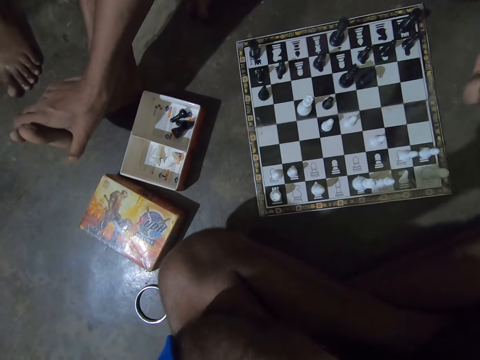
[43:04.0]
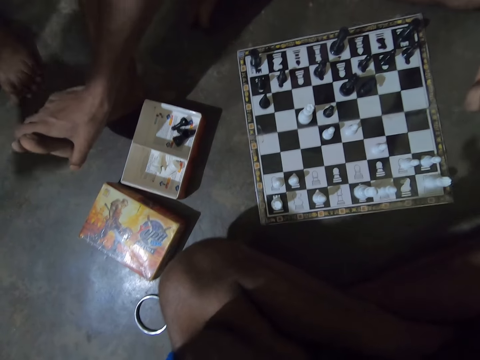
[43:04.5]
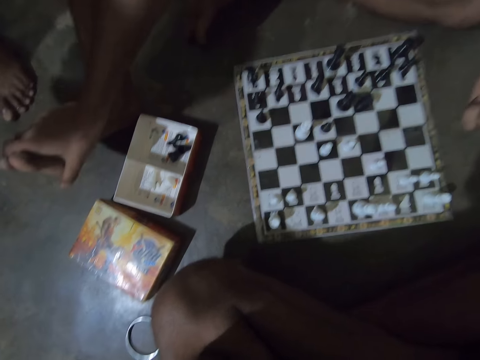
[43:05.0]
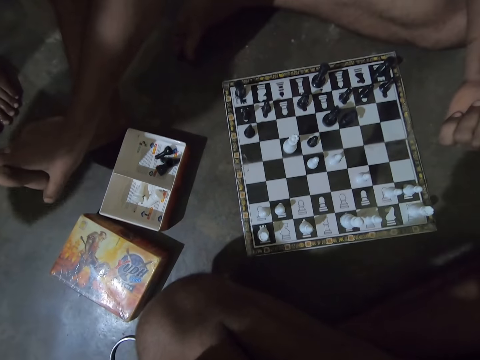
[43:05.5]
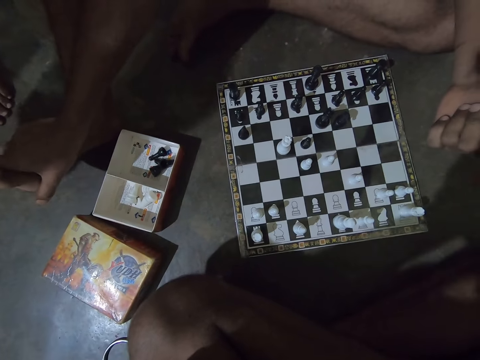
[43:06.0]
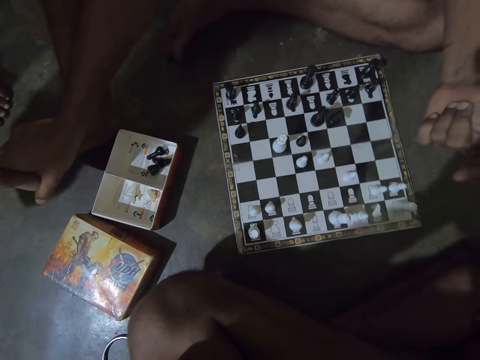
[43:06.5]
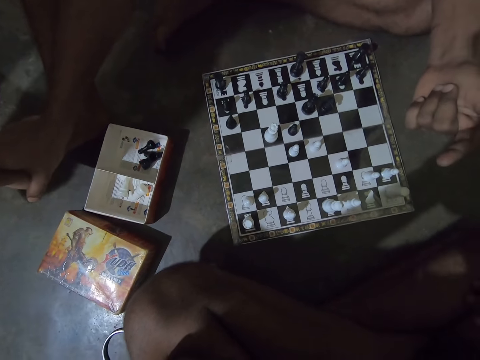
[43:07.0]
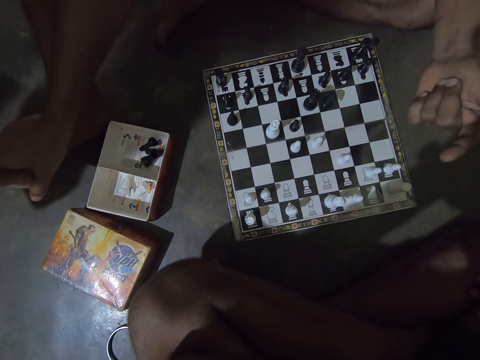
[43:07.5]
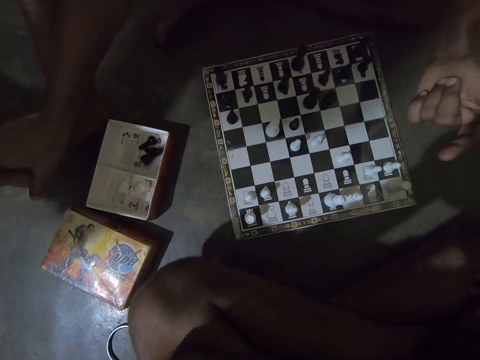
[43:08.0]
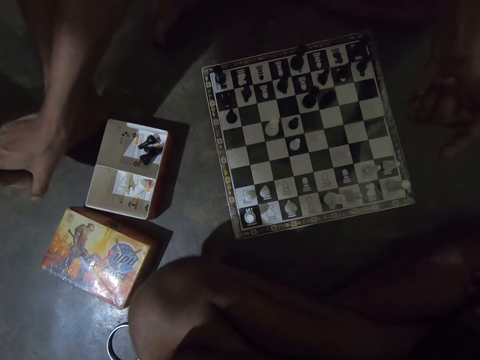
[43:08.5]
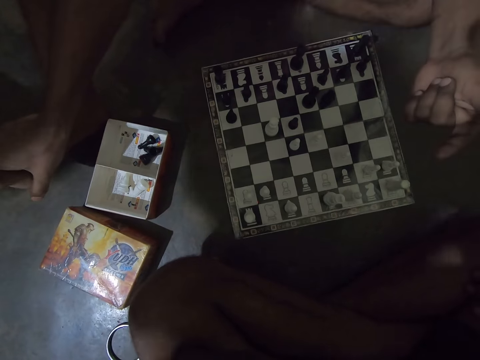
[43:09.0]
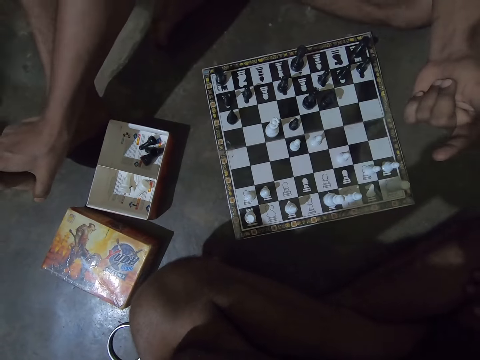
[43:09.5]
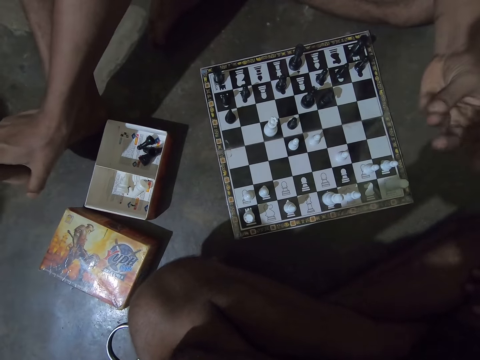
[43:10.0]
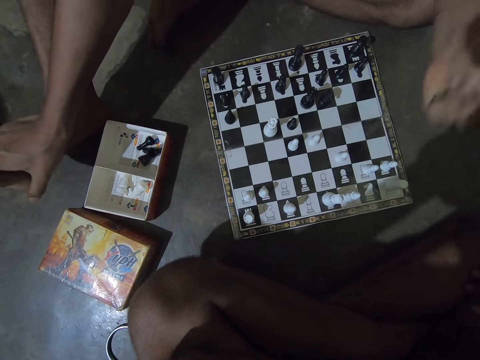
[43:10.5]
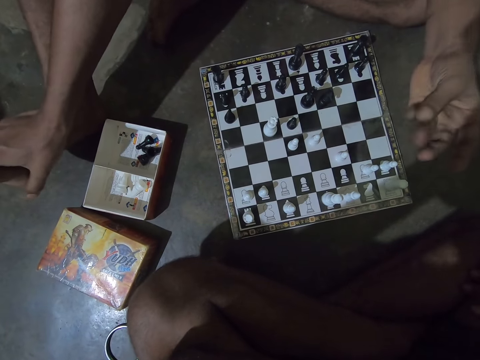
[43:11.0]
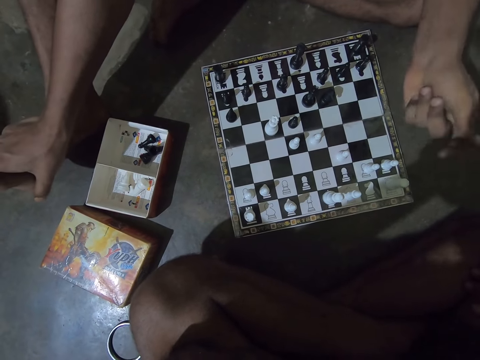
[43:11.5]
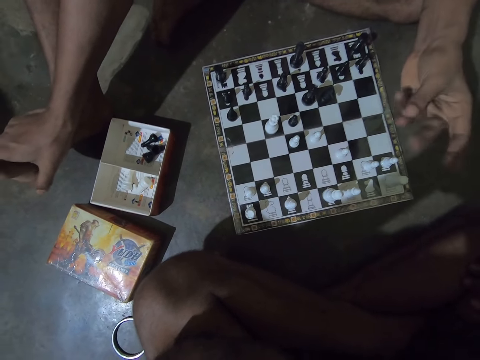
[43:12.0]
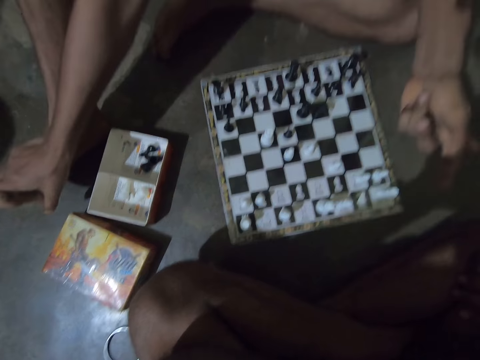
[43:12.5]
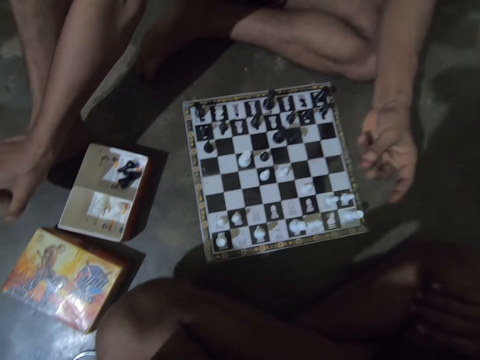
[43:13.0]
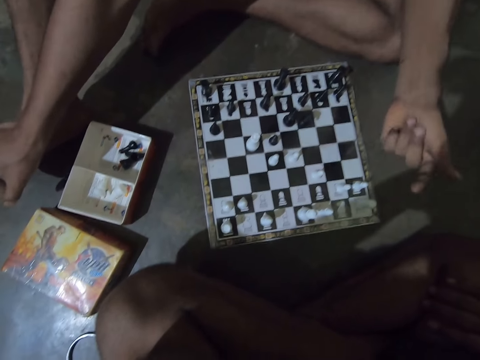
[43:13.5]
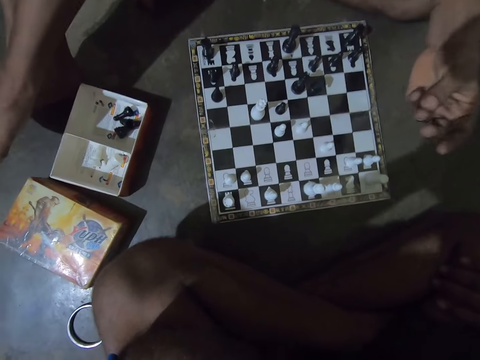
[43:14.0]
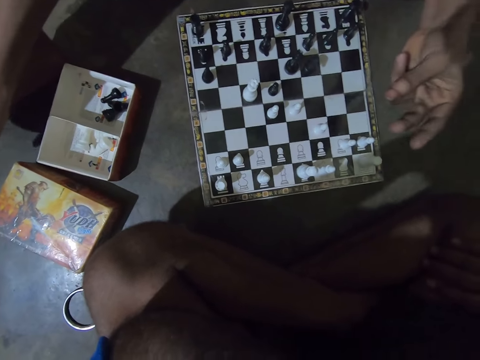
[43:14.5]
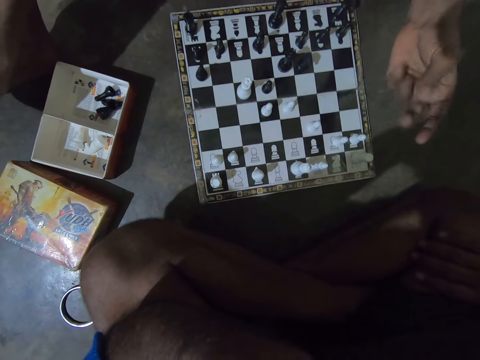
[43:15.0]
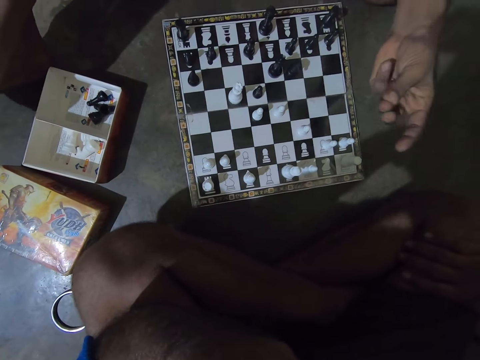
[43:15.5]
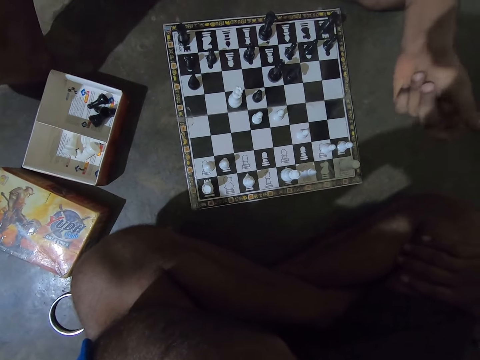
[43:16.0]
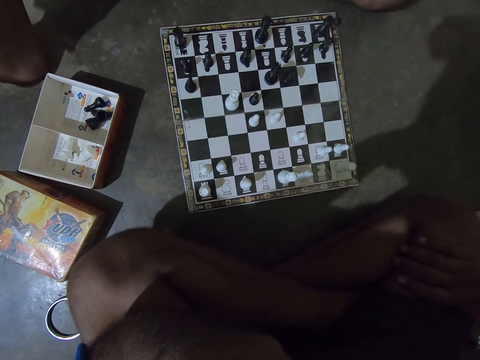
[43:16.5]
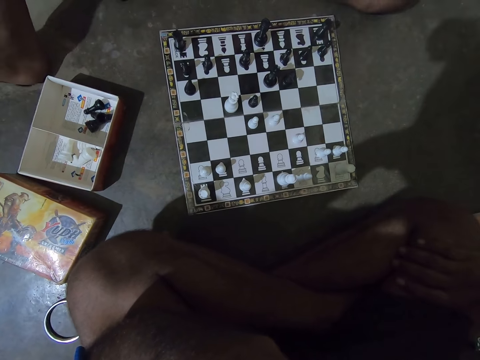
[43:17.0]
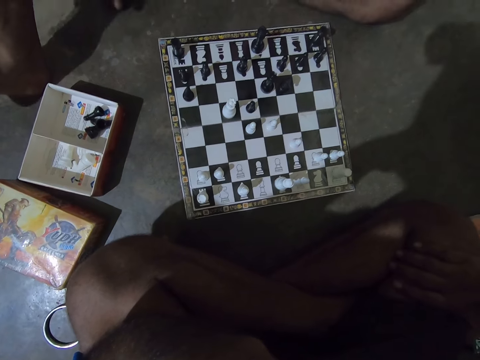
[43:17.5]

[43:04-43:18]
A girl interacts with the camera wearer. The girl stands next to the man. The man snaps his left fingers.

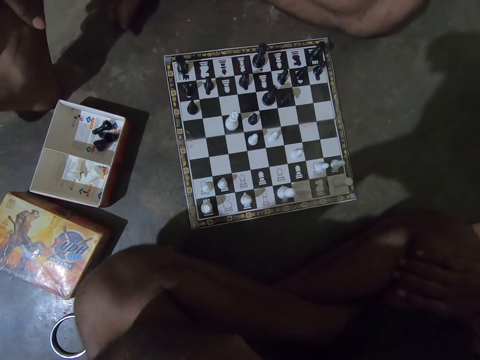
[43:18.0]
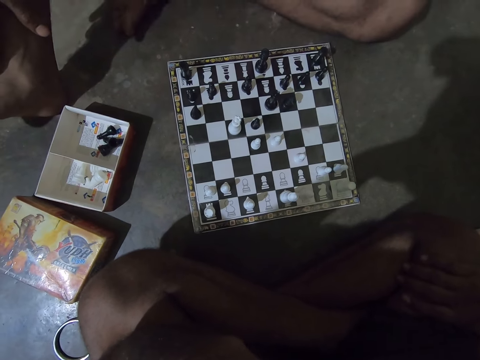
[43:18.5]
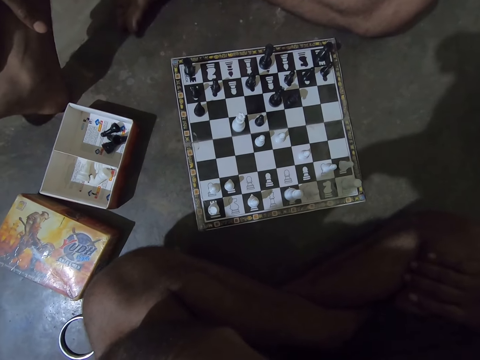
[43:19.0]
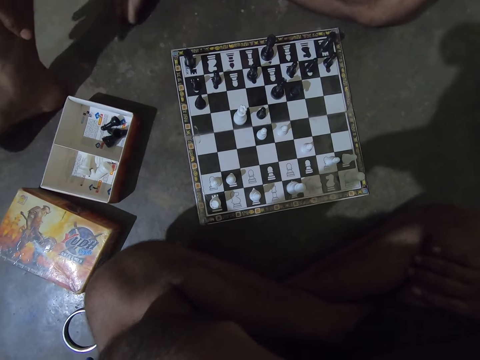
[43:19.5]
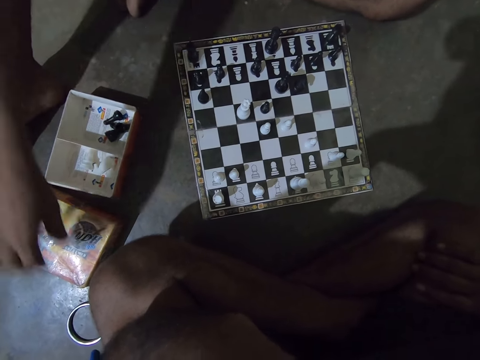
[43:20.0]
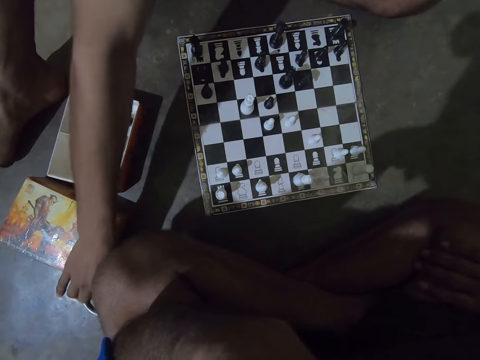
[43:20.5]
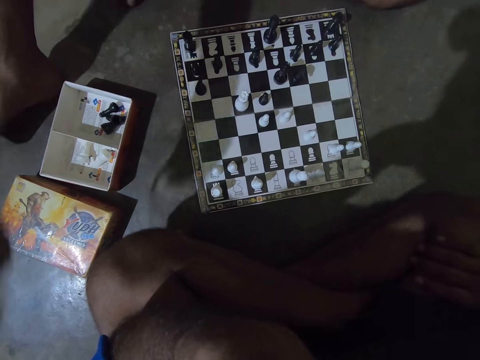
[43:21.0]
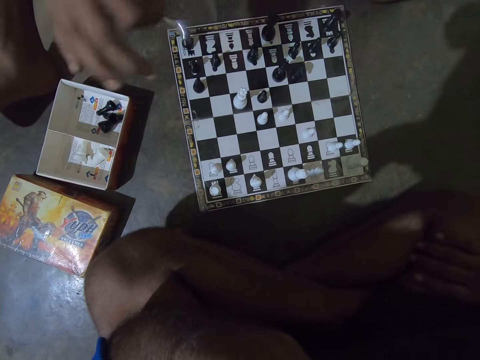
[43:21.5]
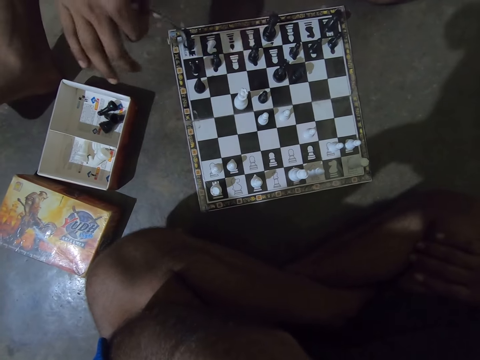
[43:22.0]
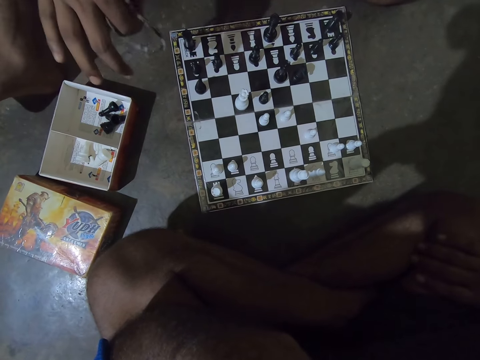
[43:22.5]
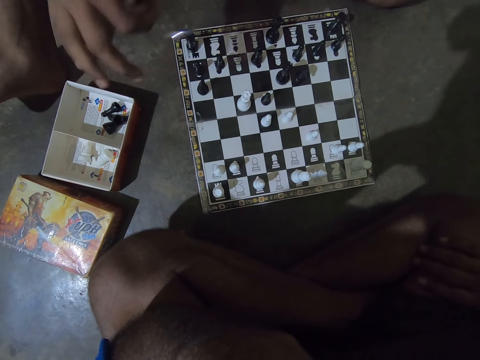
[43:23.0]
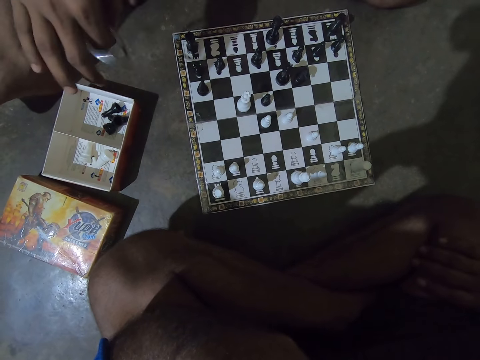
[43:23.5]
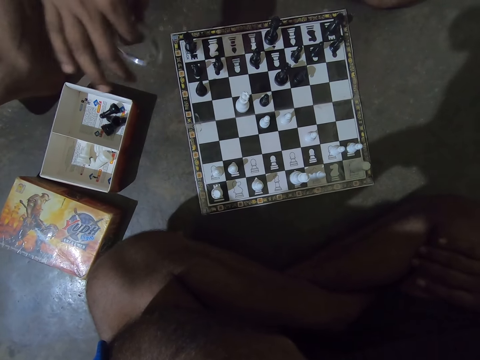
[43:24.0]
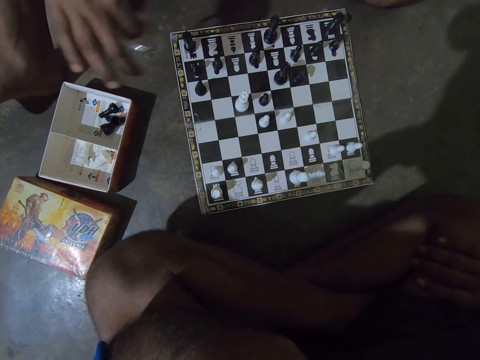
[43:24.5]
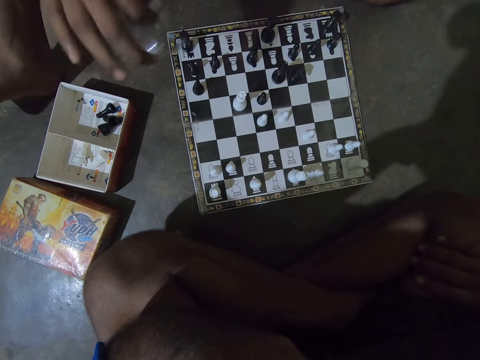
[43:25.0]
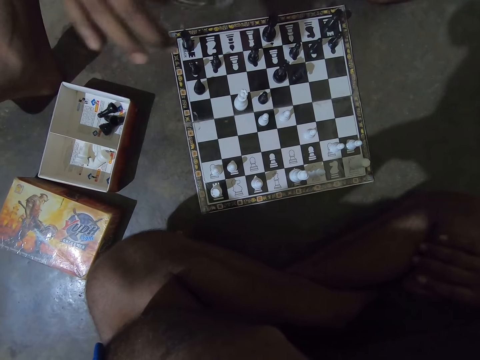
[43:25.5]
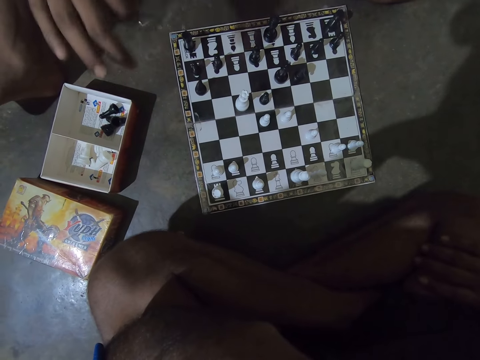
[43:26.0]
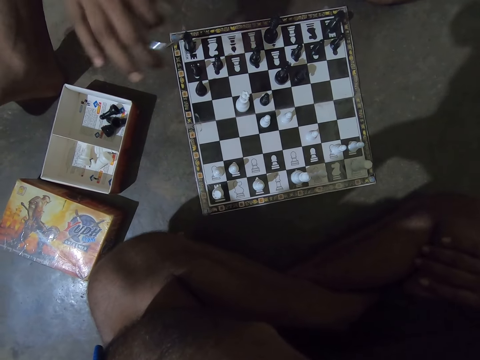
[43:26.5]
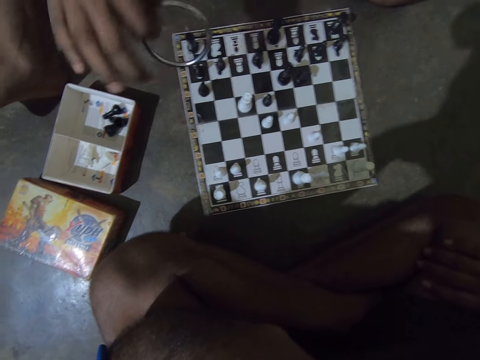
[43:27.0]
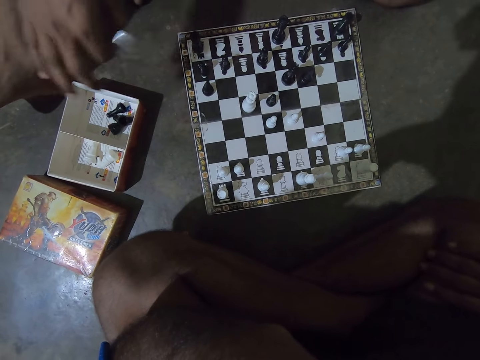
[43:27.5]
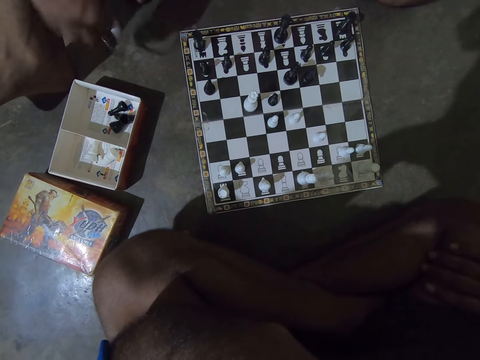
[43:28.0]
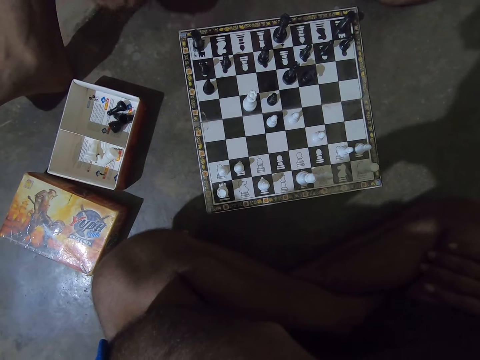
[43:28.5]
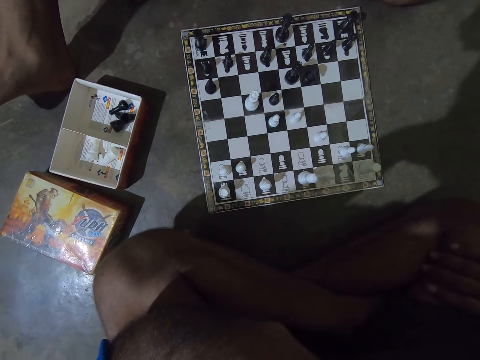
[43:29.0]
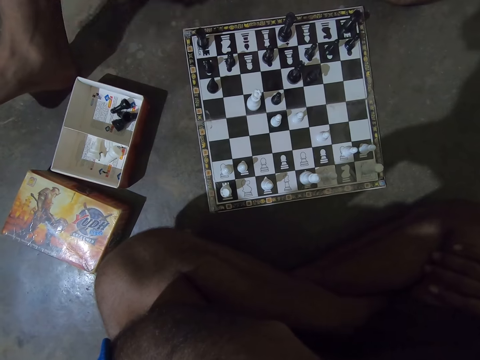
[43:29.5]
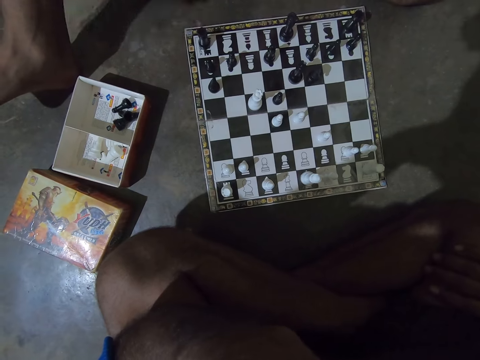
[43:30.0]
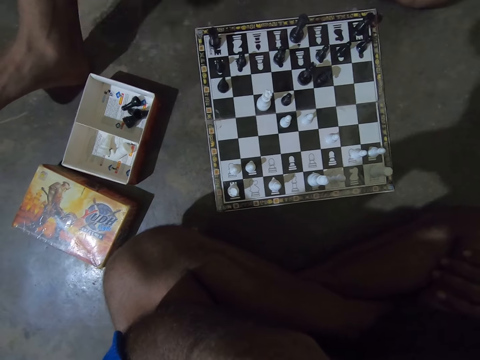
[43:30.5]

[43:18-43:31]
The man picks up a ring or bracelet on the floor with his right hand. The man swings the ring in his right hand and plays with the bracelet. The camera wearer looks at the chessboard. The man hits a box on the floor with the ring.
